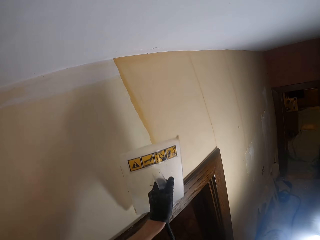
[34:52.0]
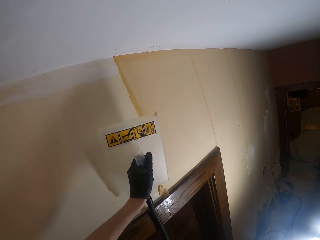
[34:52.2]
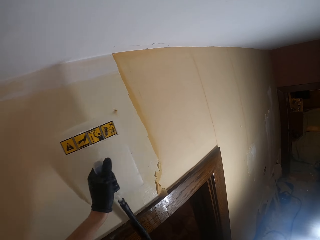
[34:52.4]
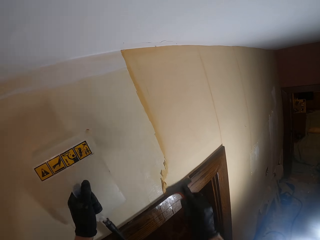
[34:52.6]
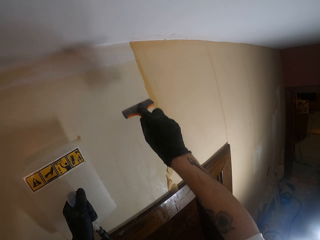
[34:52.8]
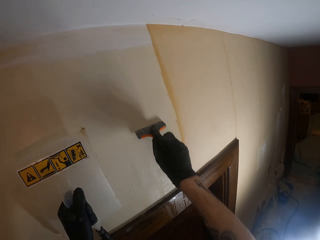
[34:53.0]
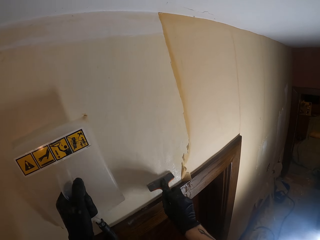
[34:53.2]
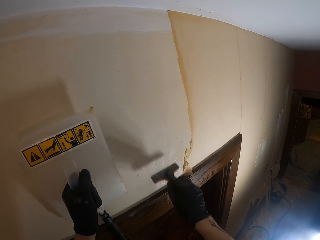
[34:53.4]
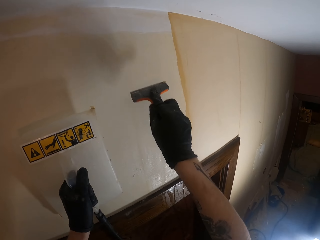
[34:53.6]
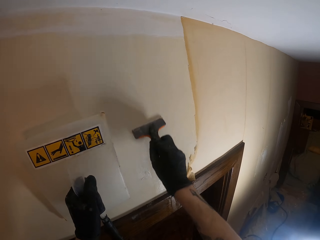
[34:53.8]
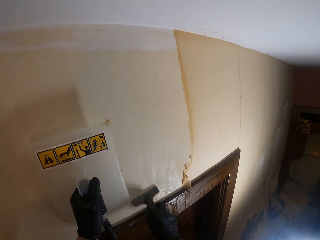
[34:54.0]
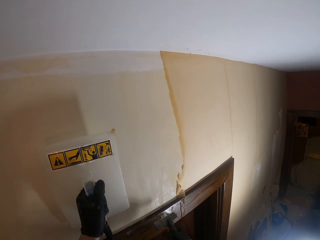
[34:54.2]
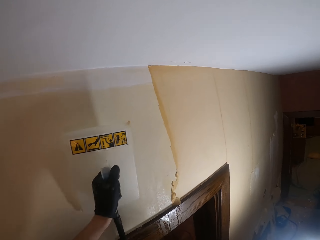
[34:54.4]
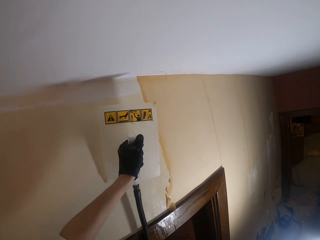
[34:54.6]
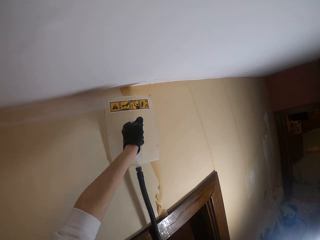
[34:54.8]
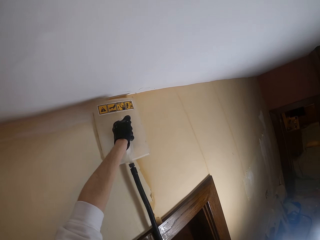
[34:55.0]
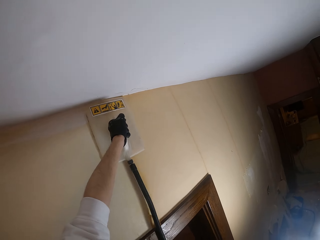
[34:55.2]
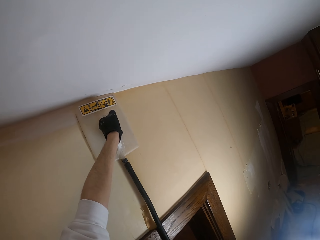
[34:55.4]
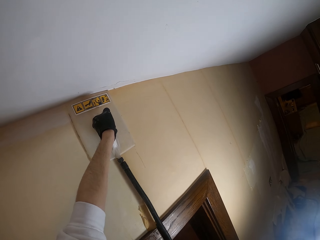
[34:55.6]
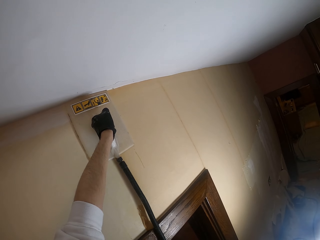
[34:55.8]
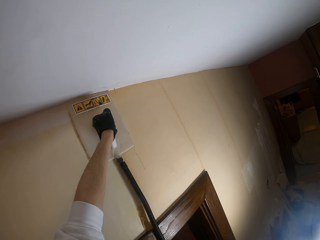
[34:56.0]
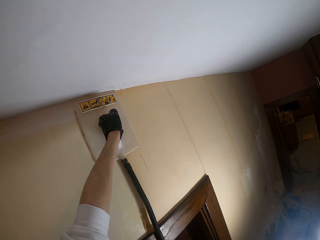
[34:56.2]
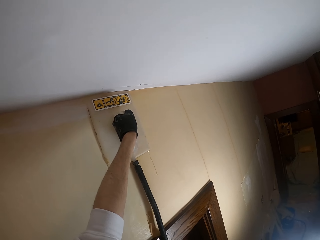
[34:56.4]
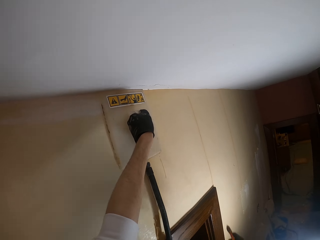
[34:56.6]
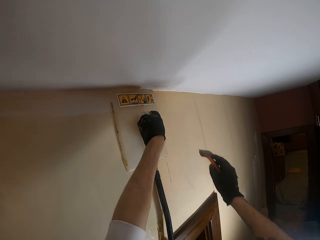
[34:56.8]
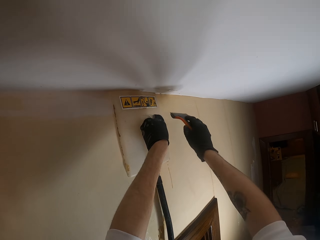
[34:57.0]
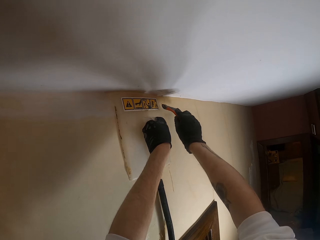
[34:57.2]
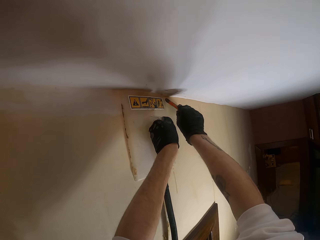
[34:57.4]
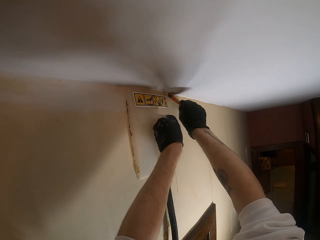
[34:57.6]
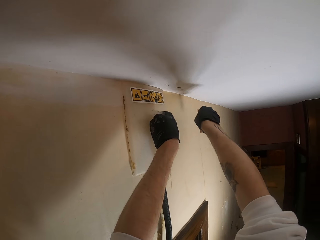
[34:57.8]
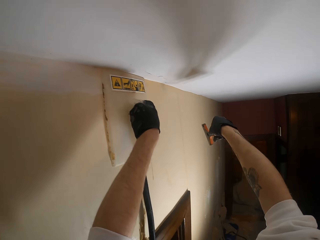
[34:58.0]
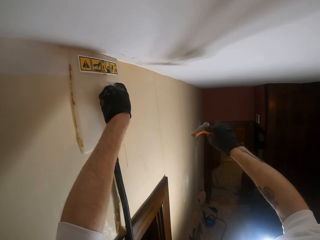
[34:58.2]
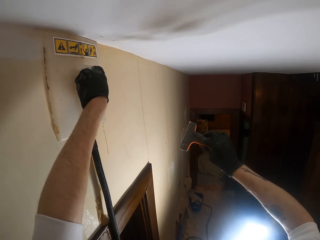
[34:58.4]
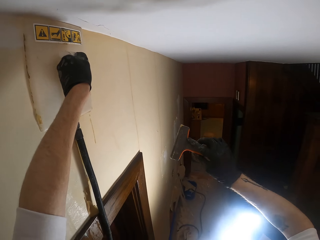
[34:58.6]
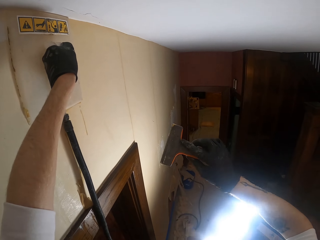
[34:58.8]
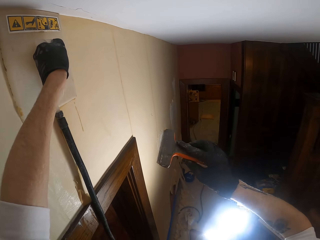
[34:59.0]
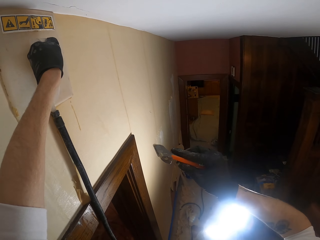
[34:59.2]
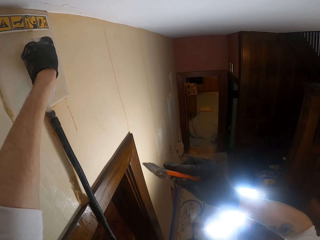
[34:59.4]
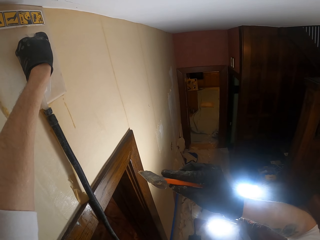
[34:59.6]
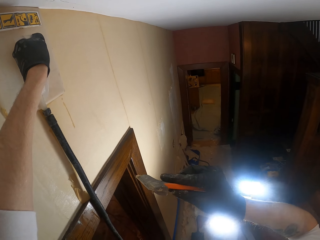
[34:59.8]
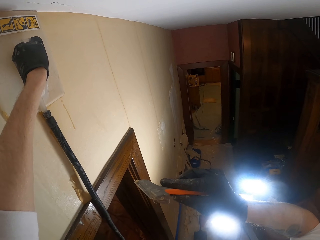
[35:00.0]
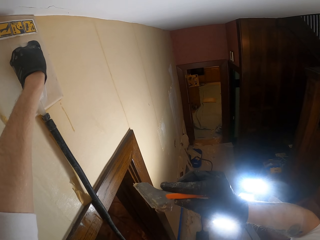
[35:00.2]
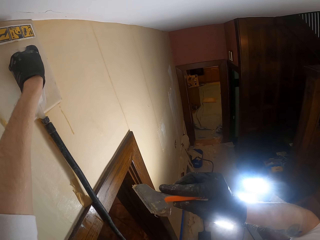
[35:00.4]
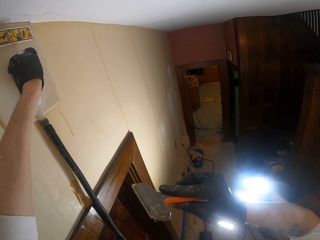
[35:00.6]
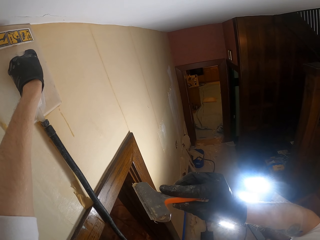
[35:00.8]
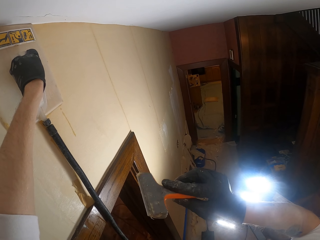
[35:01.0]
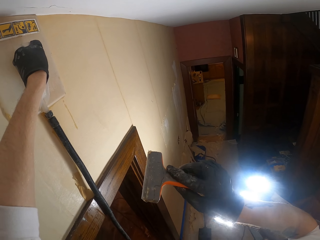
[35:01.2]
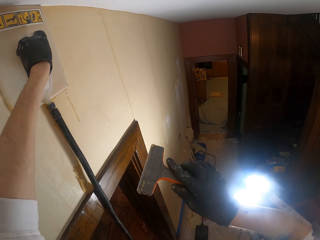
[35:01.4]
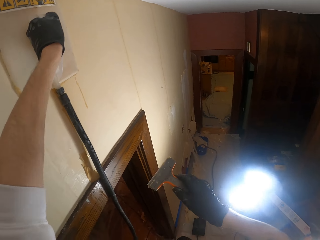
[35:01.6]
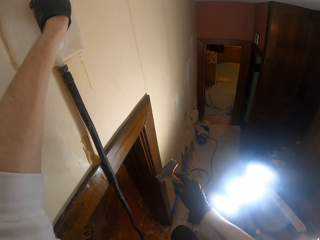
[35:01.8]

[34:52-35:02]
The camera wearer rubs the wall with the scraper. They move wallpaper from the wall with the wallpaper scraper. They place a wallpaper steamer on the wall. They adjust the scraper. They wipe on the wall with the wallpaper scraper. They stare at the wallpaper scraper.

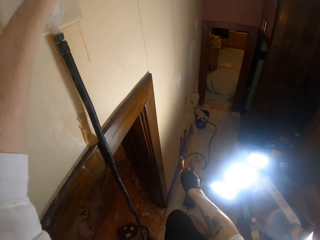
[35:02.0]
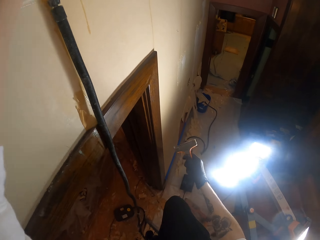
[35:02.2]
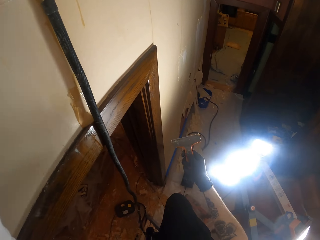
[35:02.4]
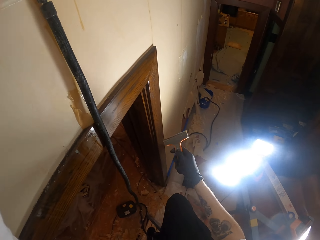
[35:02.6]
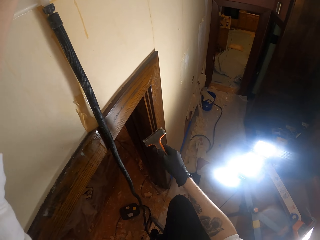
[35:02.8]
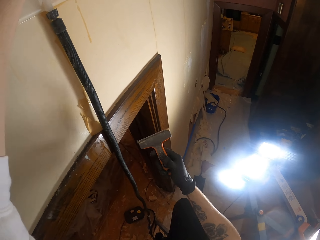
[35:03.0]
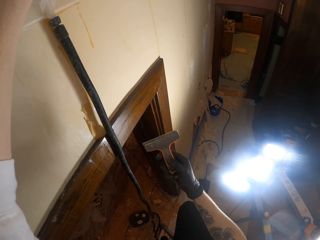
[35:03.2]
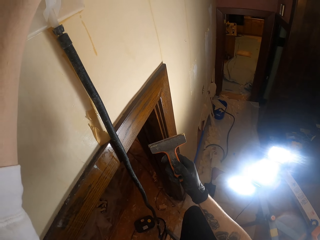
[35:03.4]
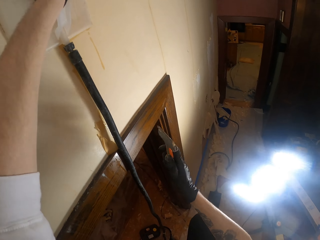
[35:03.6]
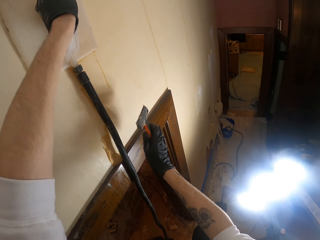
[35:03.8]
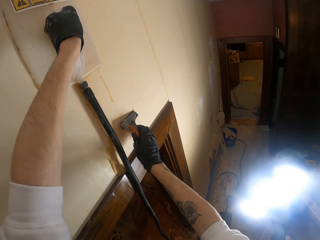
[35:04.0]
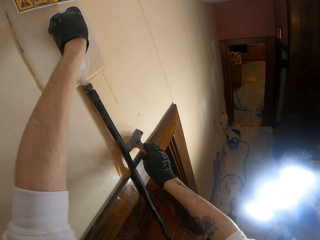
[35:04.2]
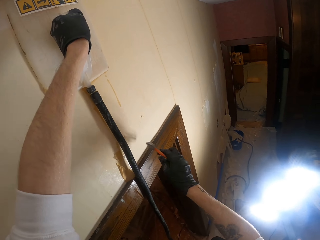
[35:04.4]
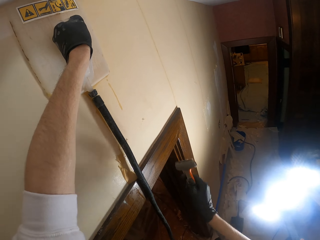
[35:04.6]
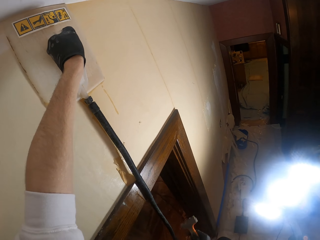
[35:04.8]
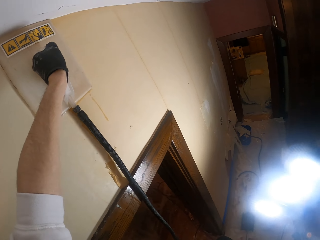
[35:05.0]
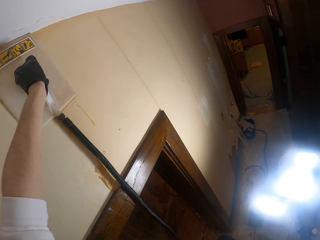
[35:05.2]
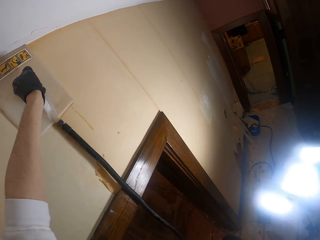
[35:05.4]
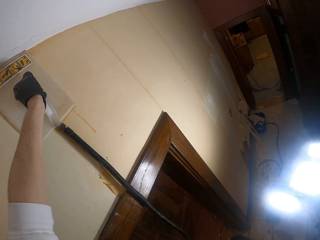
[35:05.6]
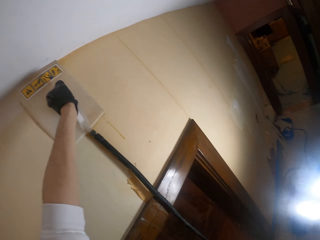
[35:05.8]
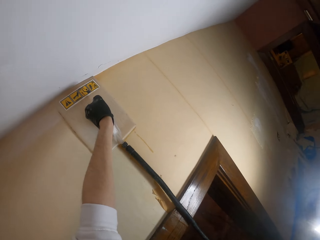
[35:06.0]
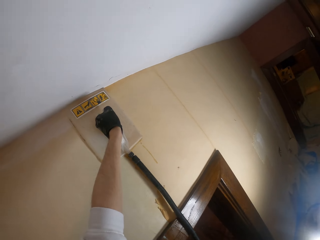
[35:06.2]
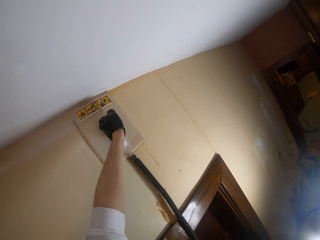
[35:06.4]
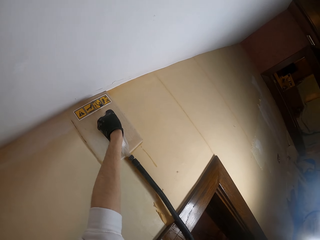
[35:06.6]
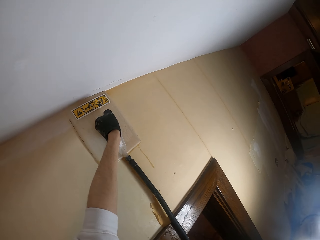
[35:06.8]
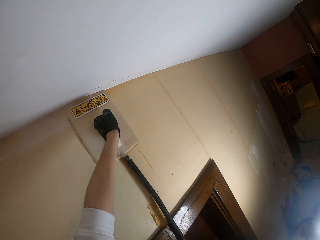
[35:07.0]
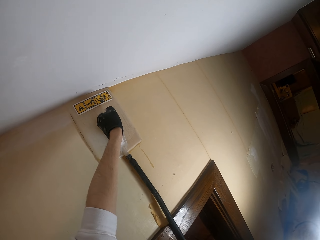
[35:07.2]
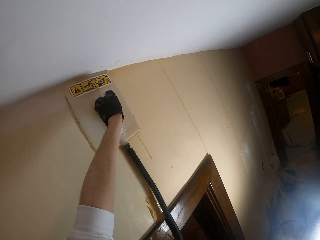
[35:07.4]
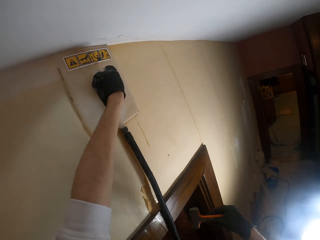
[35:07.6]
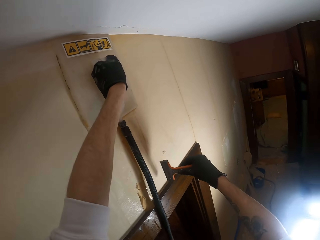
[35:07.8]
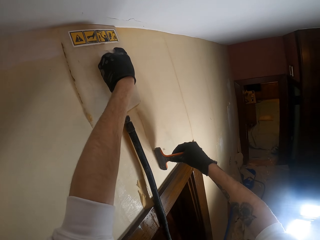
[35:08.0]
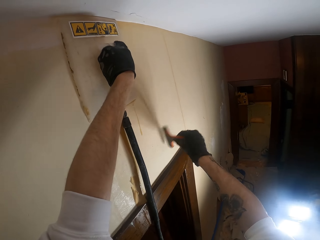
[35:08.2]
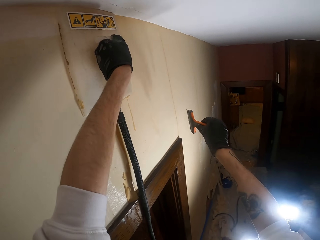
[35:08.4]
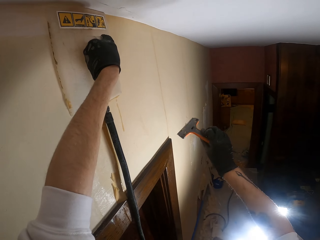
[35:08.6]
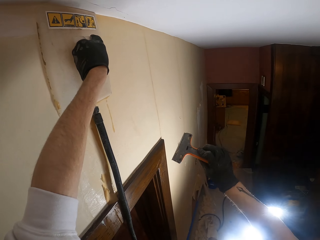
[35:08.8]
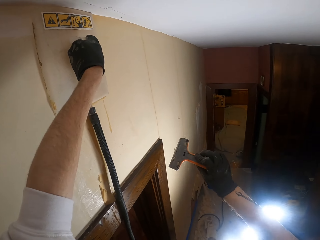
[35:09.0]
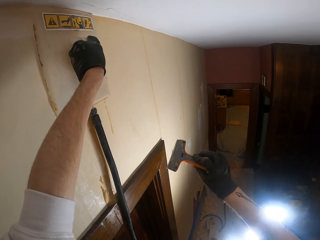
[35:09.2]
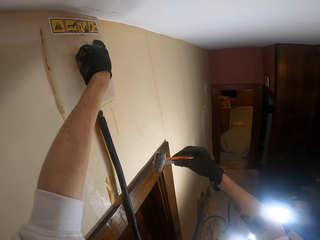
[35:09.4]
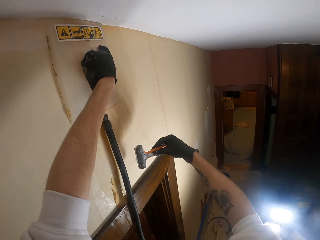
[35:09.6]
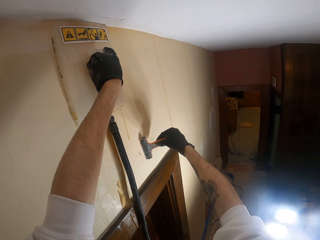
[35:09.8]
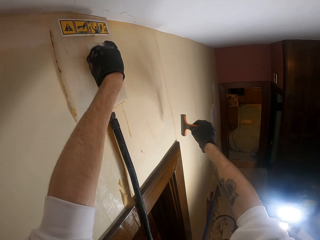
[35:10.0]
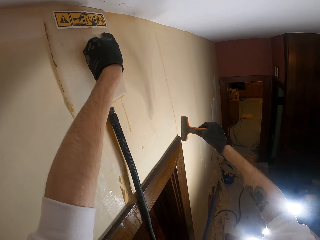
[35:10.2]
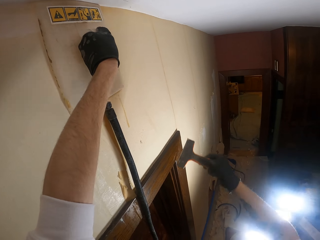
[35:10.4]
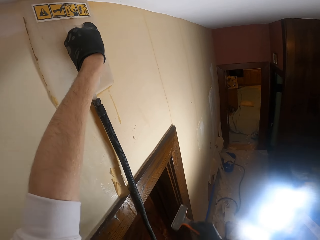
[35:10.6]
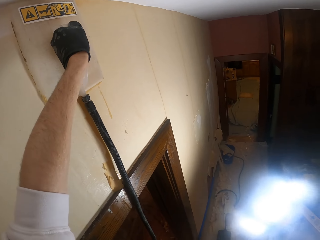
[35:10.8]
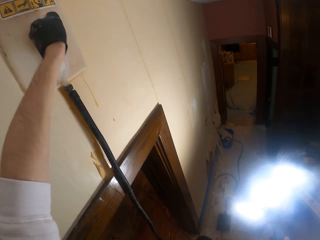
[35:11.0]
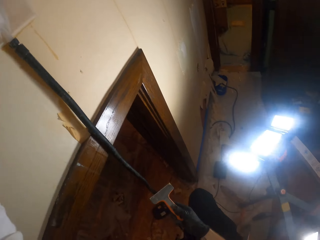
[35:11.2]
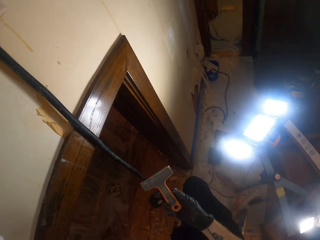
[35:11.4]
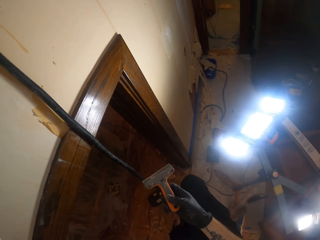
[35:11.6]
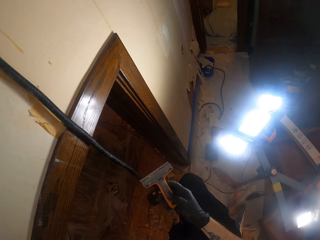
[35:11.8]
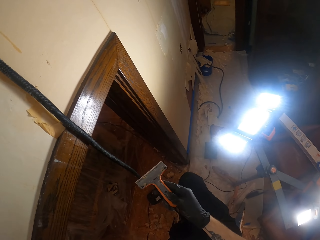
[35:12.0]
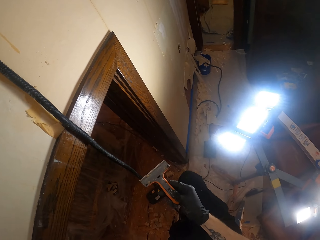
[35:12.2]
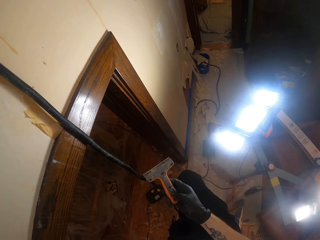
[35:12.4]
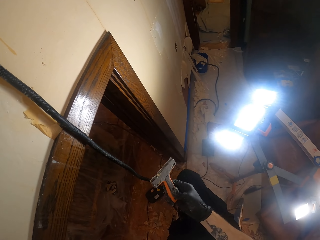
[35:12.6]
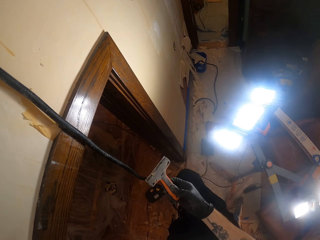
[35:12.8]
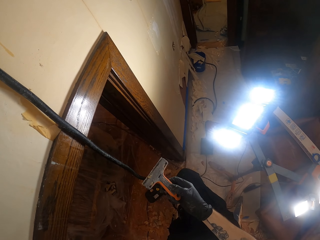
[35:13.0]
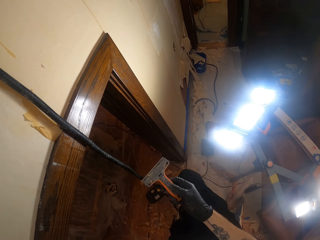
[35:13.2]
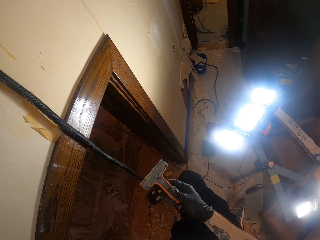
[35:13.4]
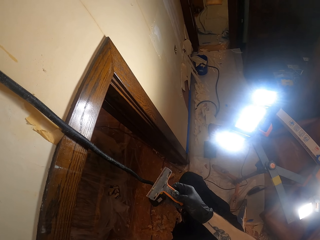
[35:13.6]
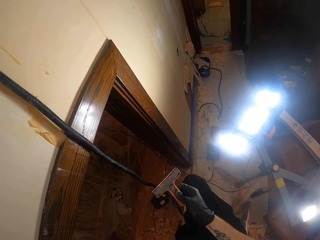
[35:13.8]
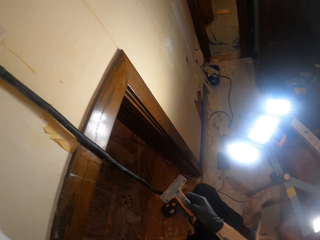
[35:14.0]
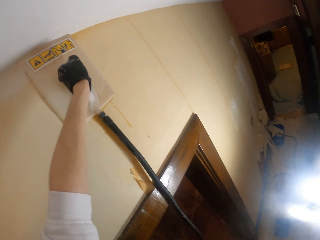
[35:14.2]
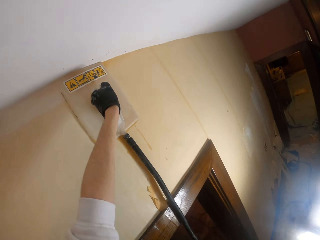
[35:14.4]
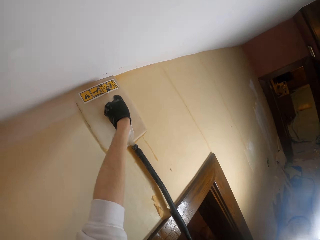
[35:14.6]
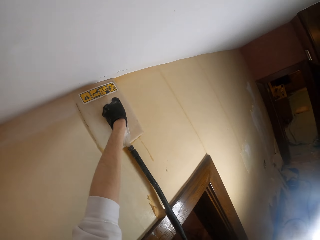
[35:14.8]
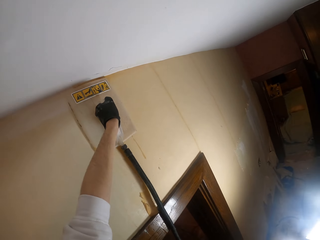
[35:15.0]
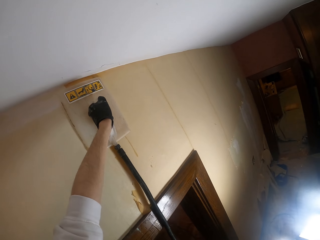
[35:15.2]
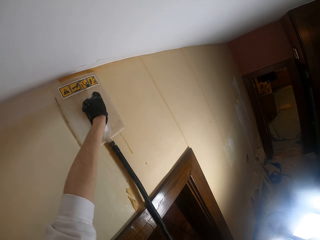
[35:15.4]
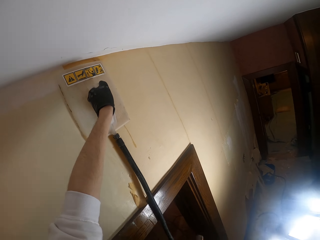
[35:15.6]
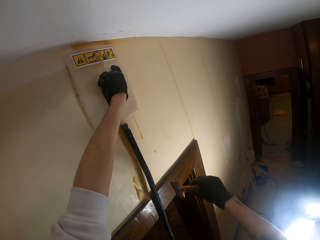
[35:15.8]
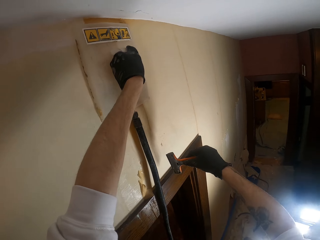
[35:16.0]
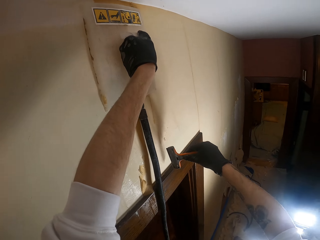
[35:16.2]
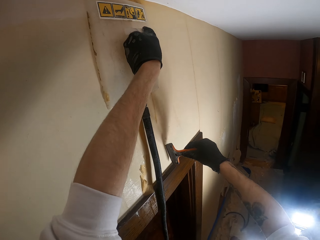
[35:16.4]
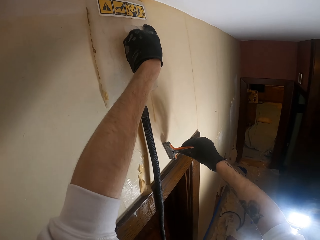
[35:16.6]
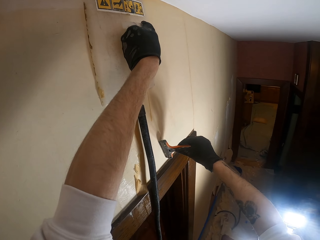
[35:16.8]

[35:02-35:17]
The camera wearer shakes the wallpaper scraper. They wipe the wallpaper scraper on the wall. They turn around the room. They wipe a piece of wallpaper with the wallpaper scraper from the wall. They rub at the wall. They adjust the scraper. They look at the wallpaper scraper. They look up. They look at the wallpaper steamer.
